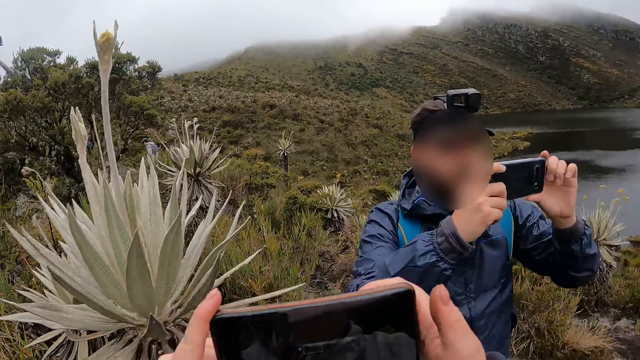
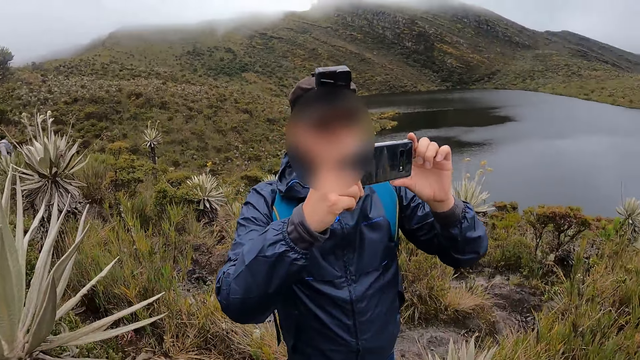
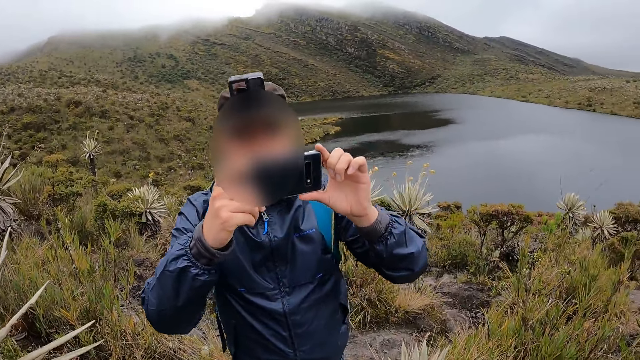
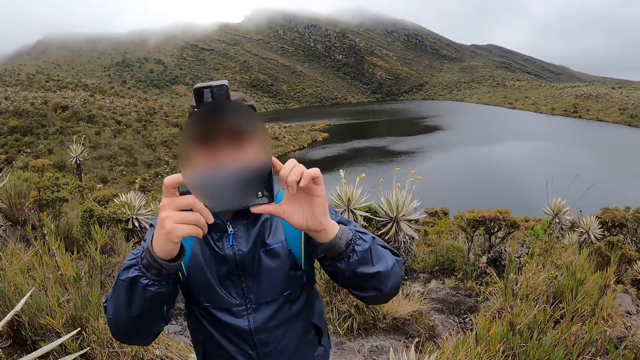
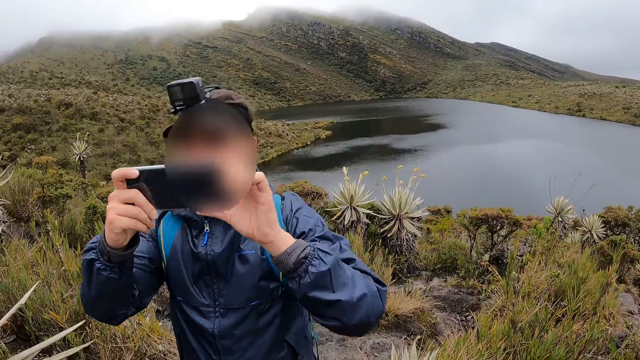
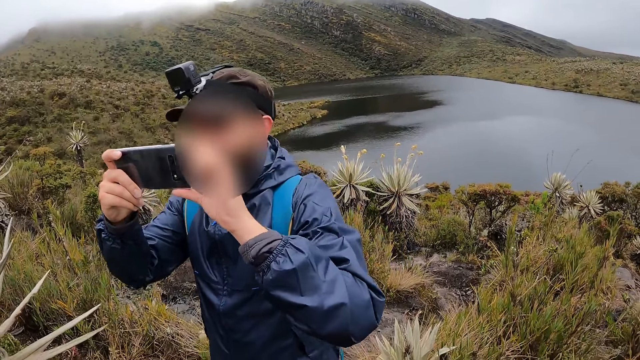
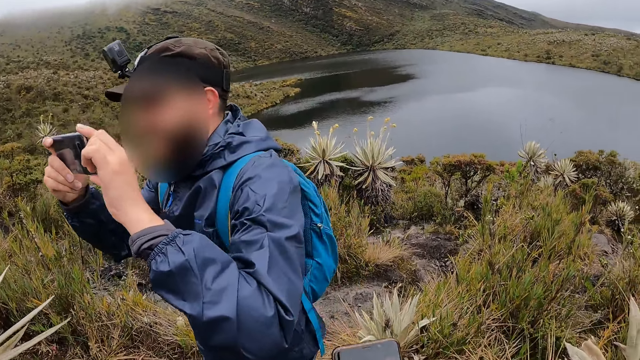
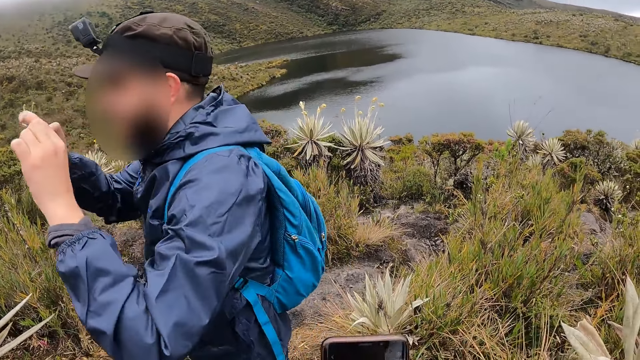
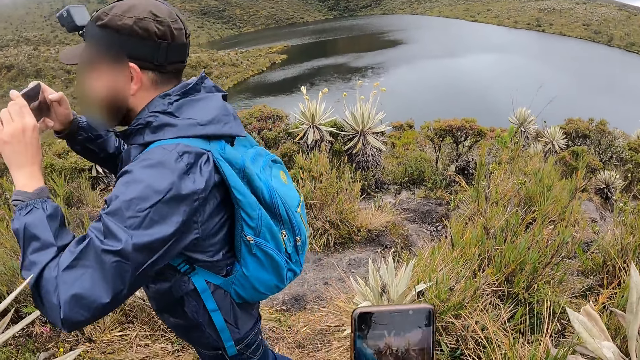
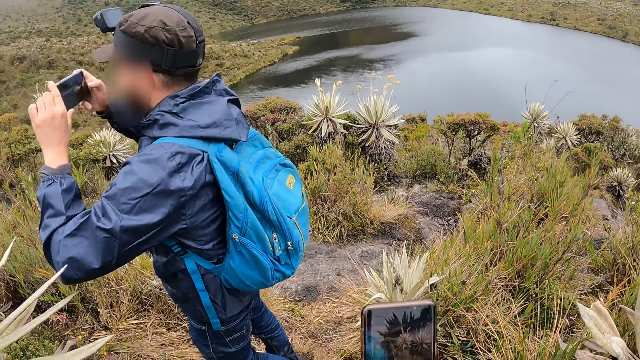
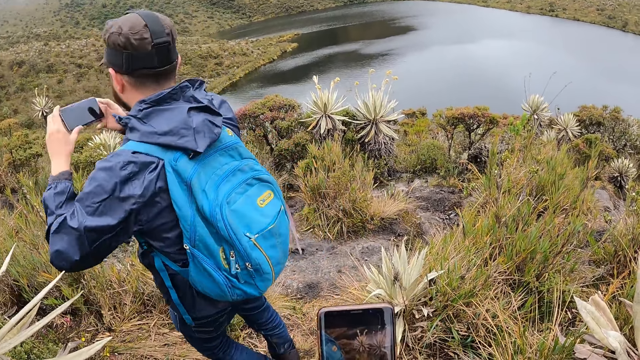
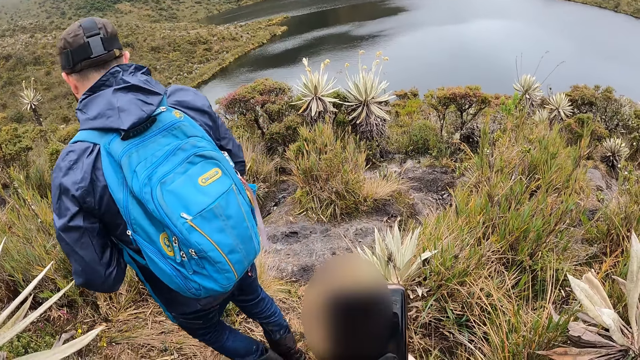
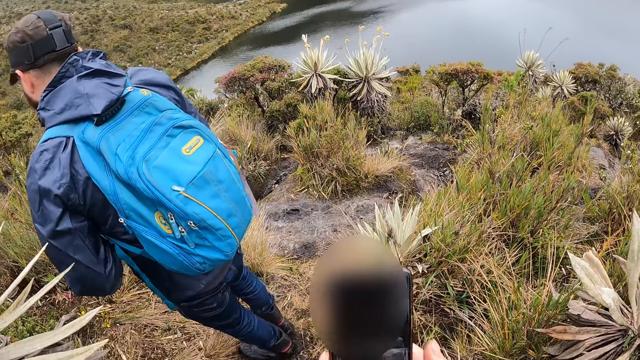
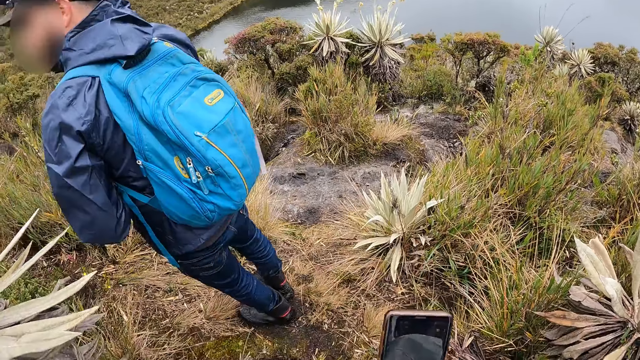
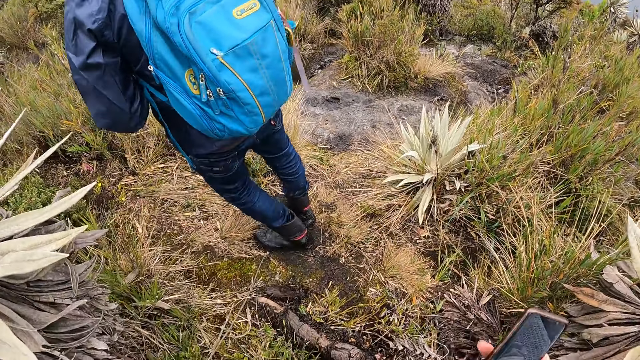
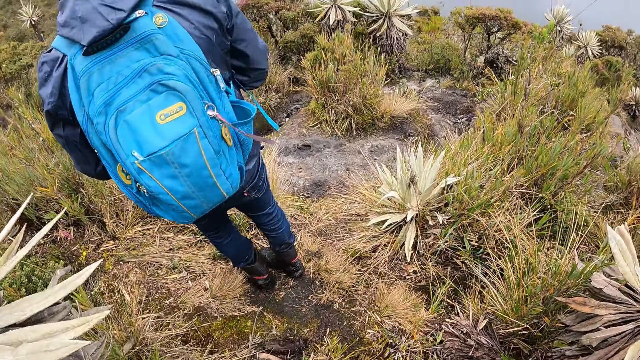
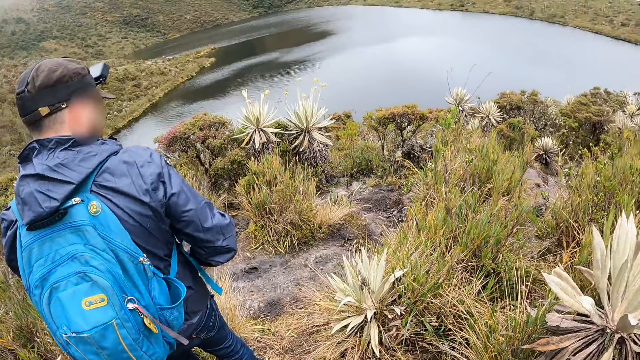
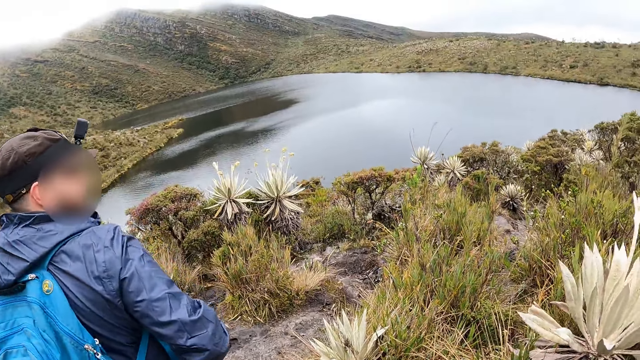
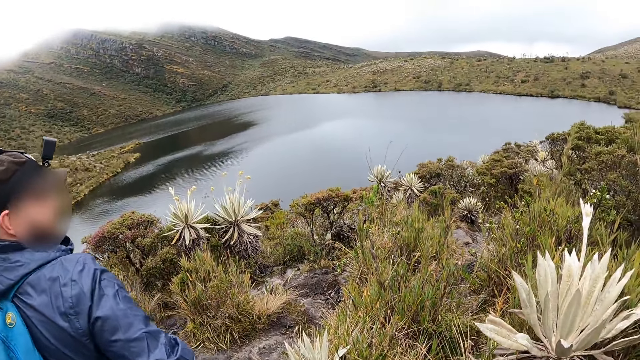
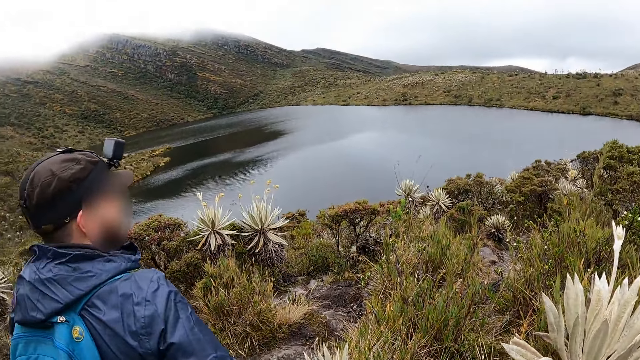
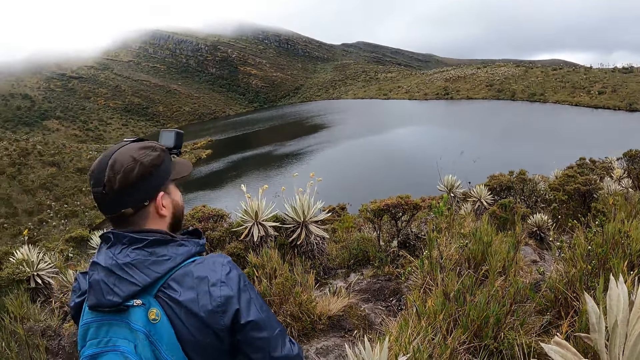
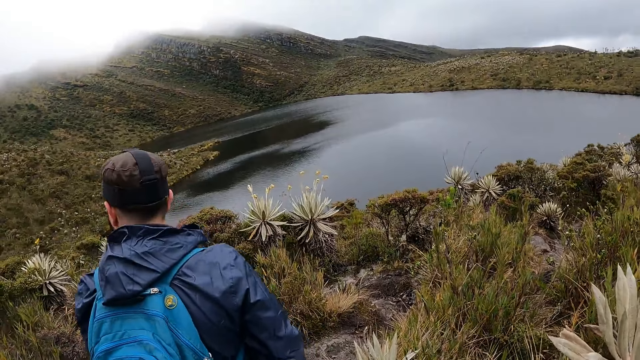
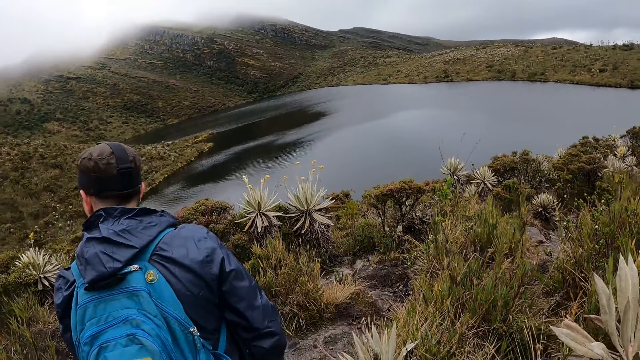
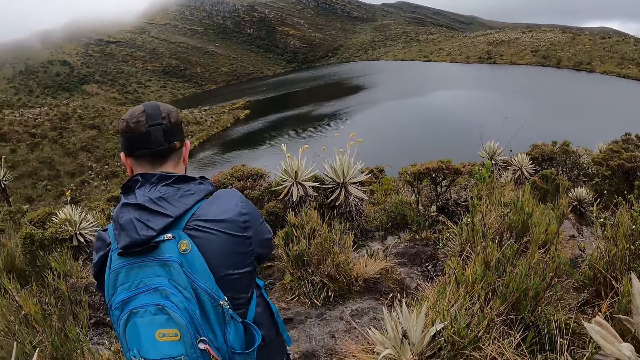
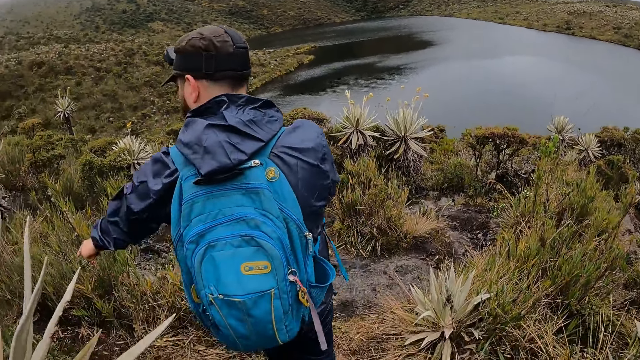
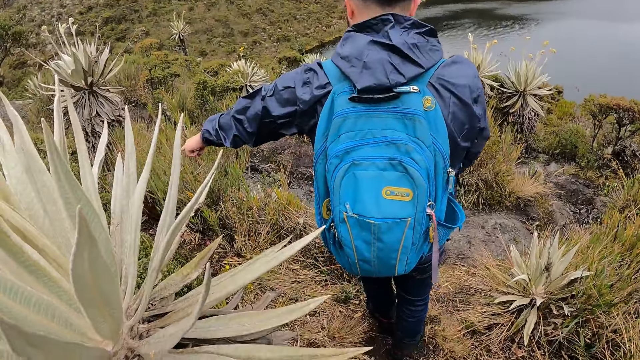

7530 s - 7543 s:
A man puts a phone in his pocket.

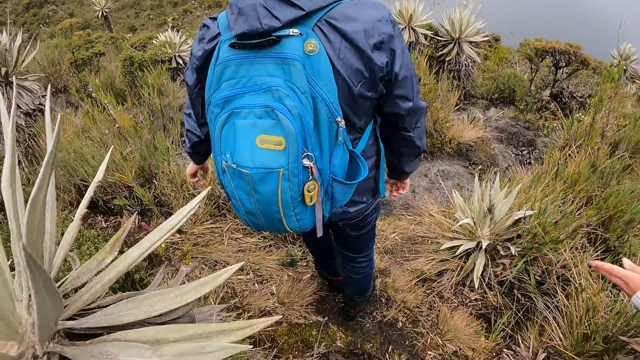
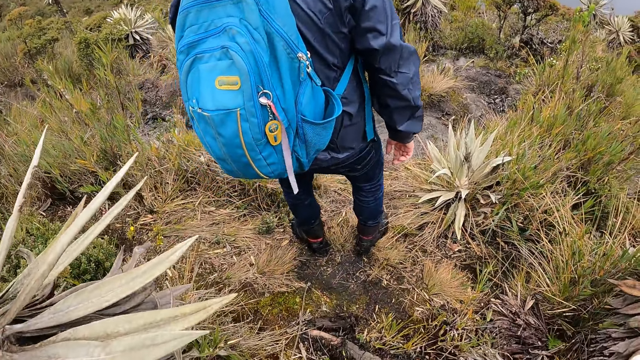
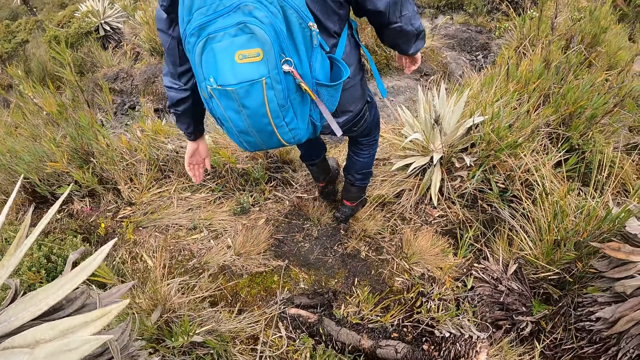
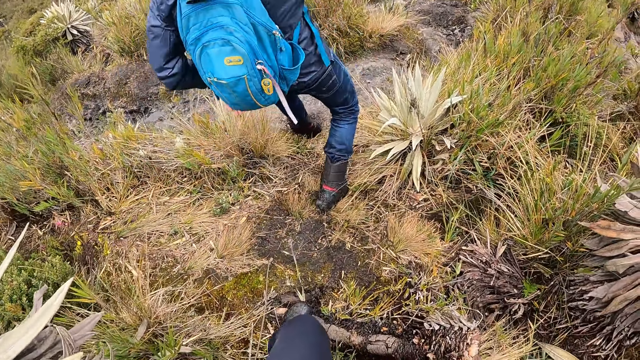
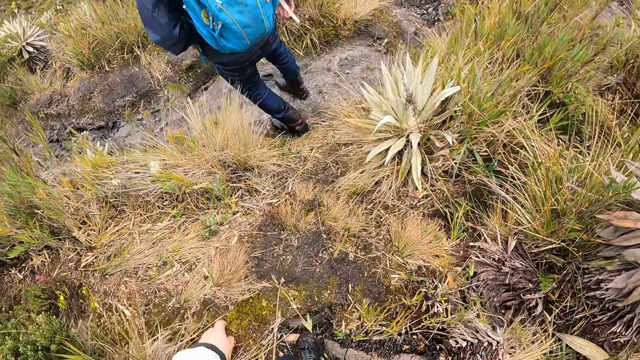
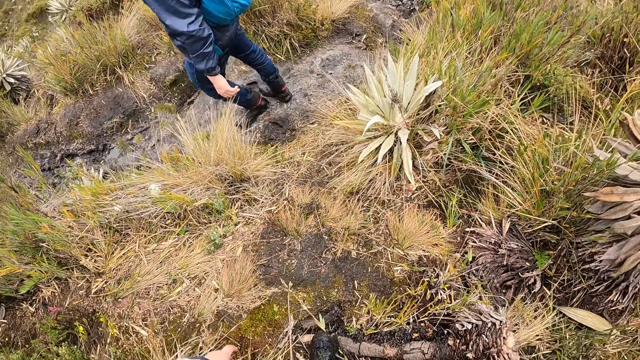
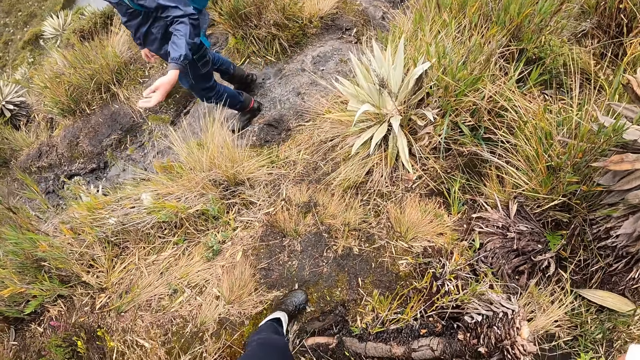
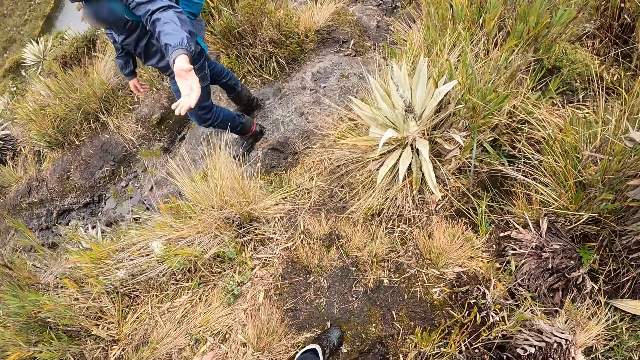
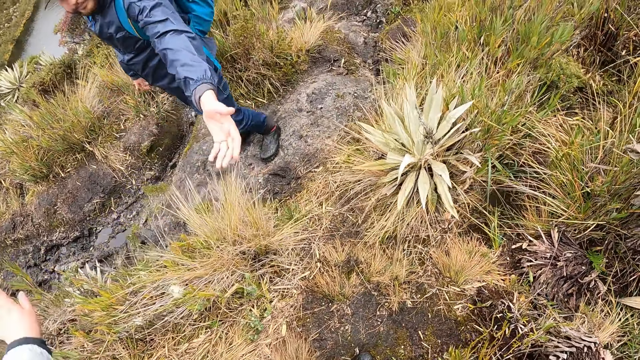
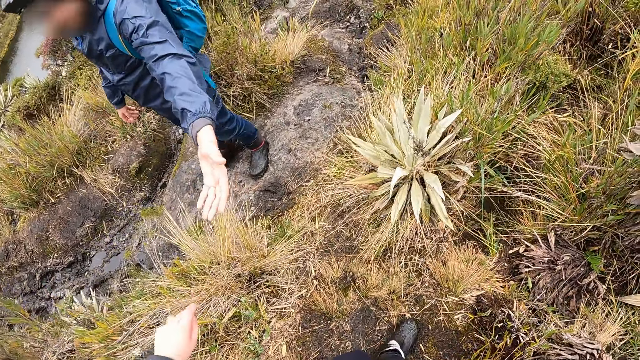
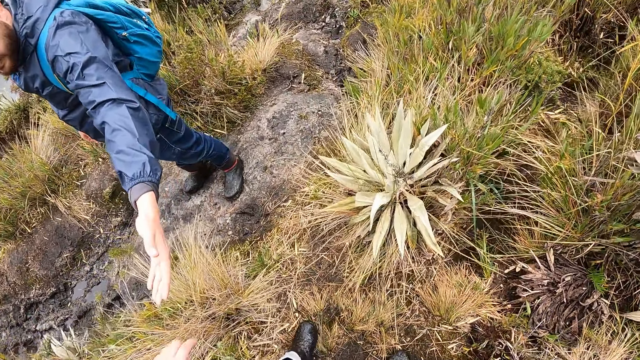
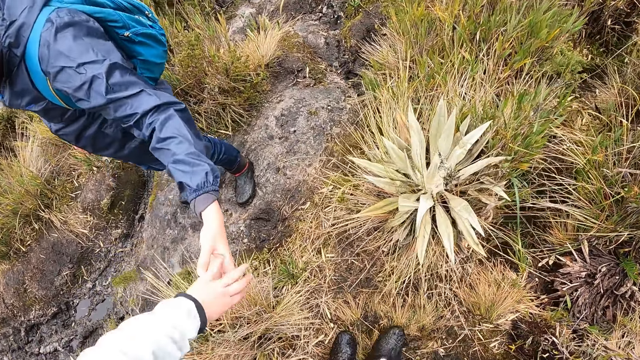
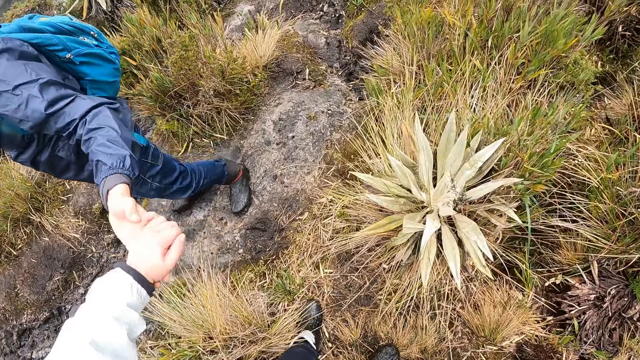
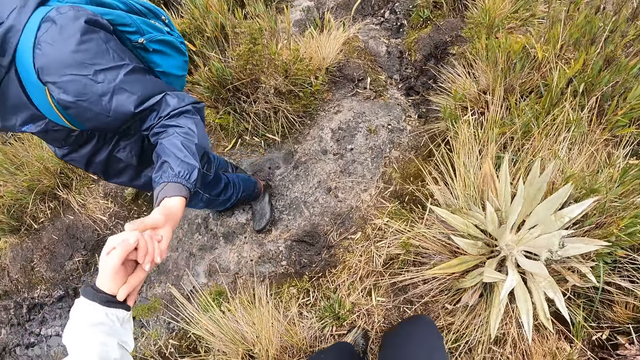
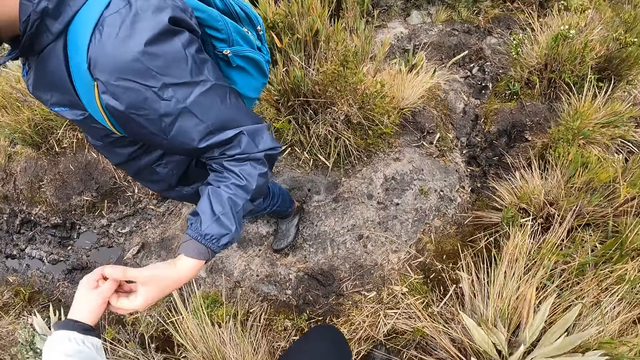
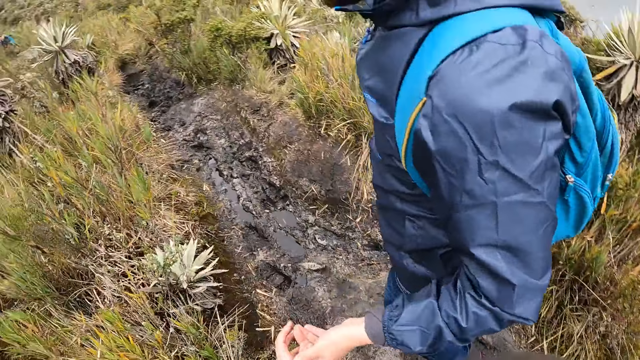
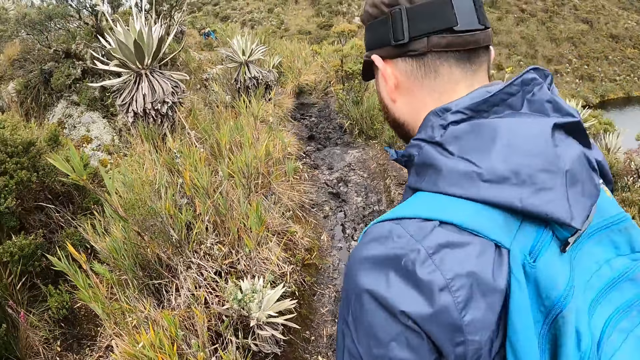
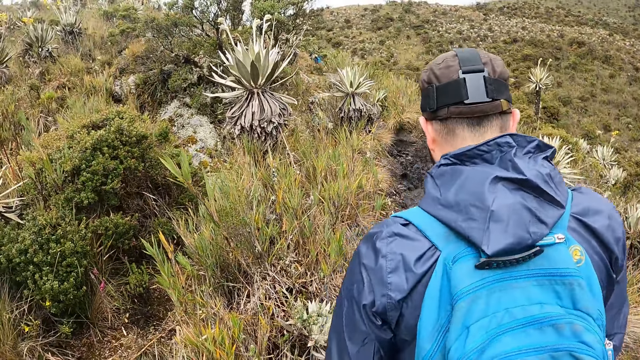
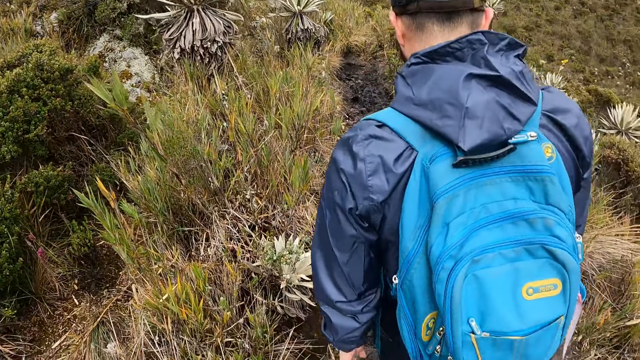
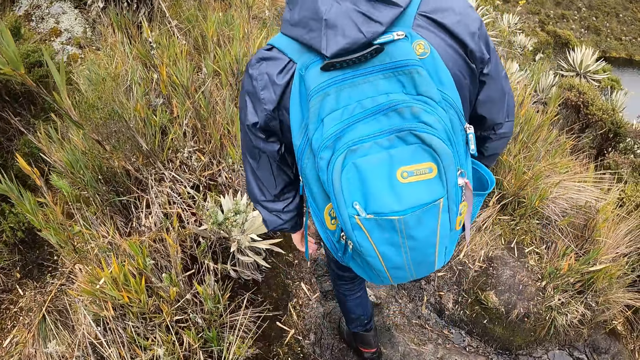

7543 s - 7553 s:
The man walks down the path. The camera wearer walks down the path. She holds the man with her left hand. The man holds the camera wearer.
